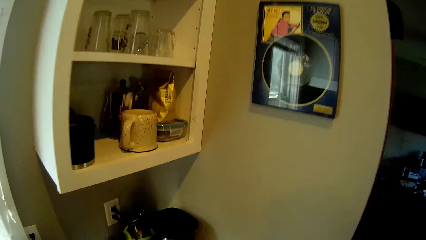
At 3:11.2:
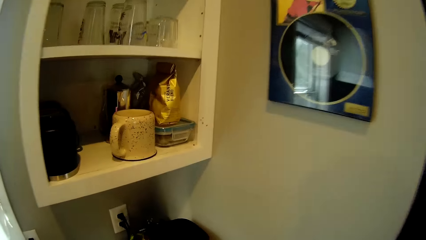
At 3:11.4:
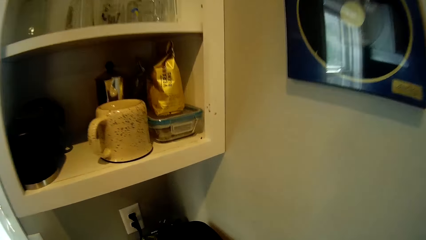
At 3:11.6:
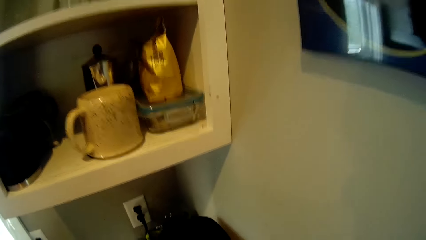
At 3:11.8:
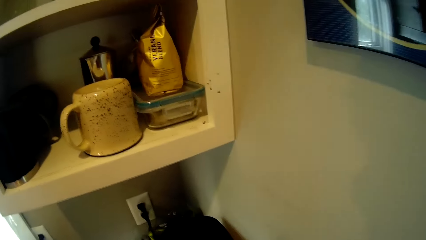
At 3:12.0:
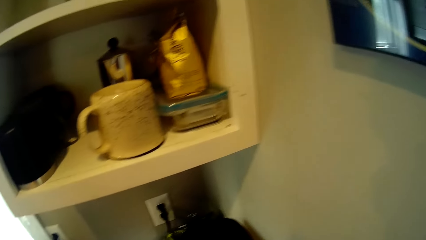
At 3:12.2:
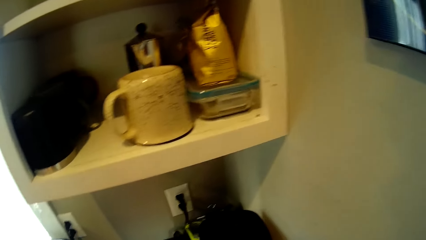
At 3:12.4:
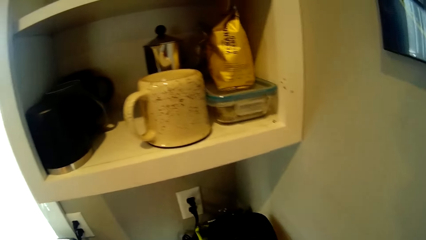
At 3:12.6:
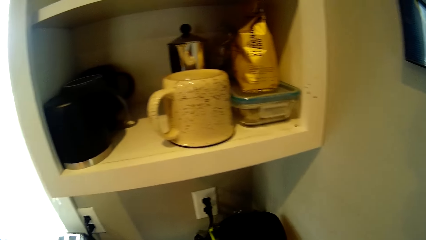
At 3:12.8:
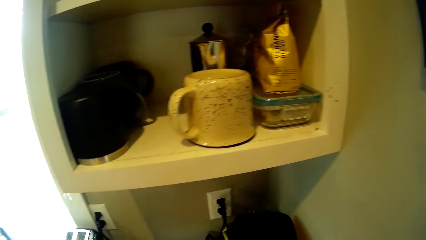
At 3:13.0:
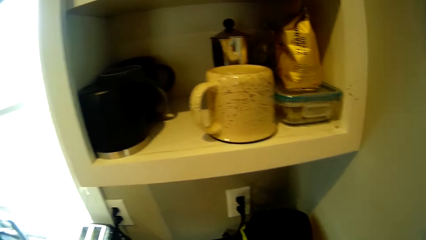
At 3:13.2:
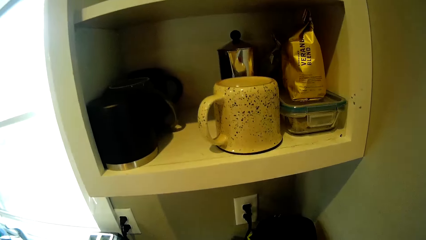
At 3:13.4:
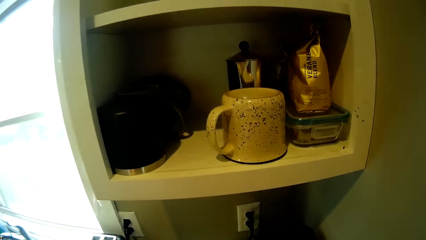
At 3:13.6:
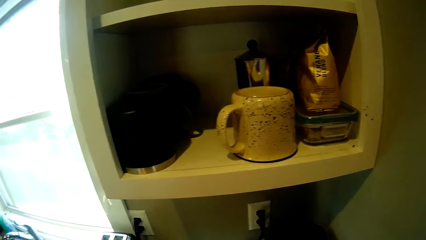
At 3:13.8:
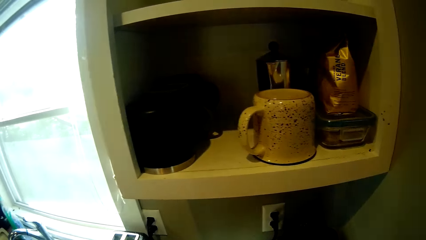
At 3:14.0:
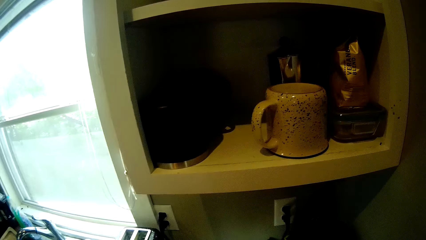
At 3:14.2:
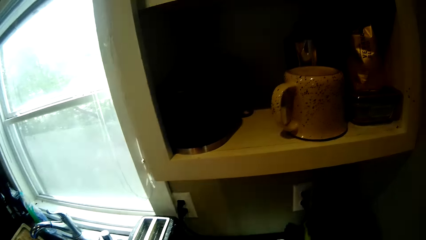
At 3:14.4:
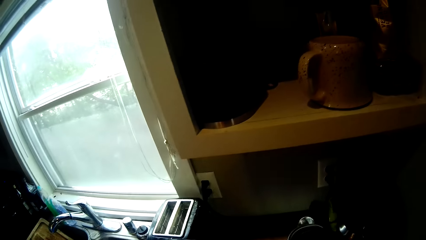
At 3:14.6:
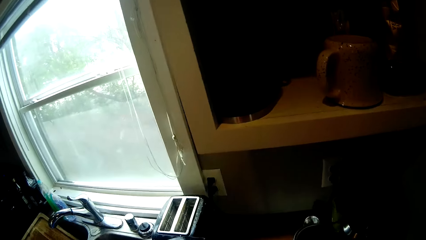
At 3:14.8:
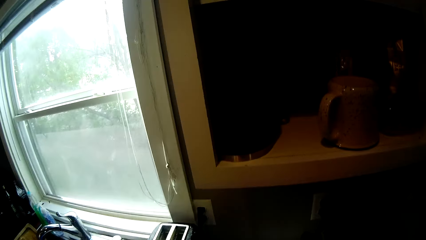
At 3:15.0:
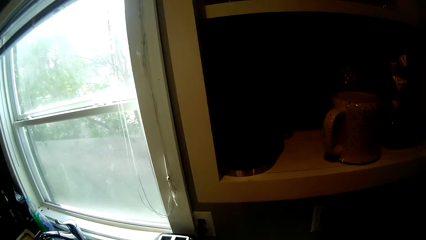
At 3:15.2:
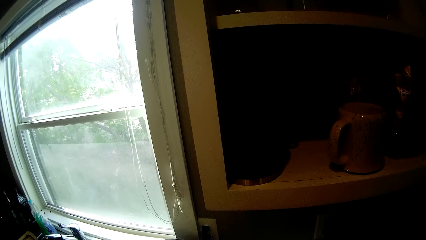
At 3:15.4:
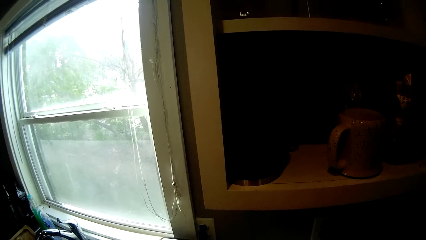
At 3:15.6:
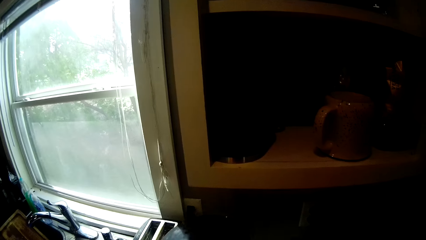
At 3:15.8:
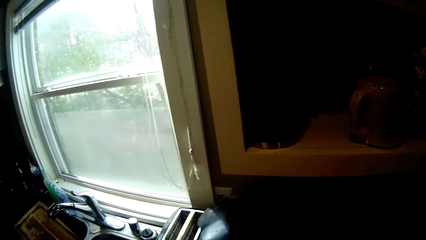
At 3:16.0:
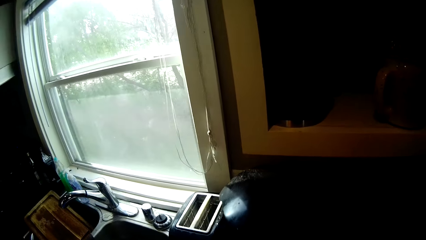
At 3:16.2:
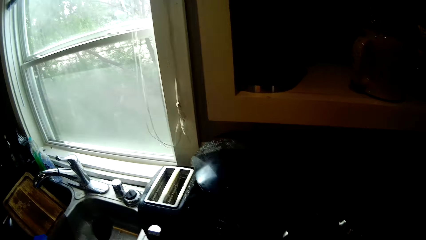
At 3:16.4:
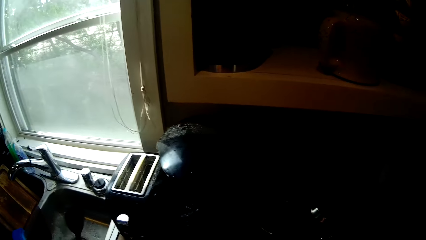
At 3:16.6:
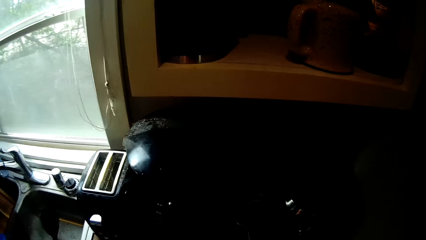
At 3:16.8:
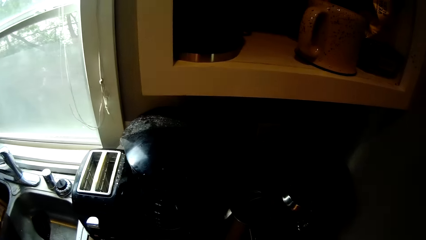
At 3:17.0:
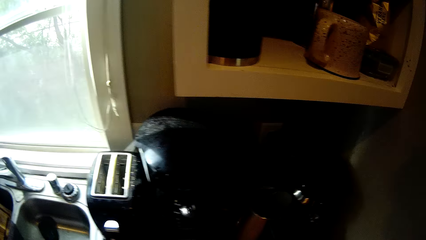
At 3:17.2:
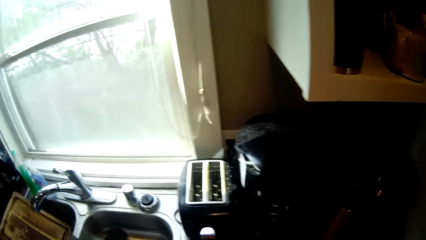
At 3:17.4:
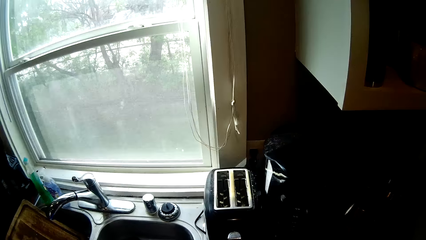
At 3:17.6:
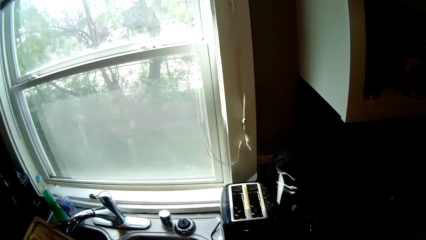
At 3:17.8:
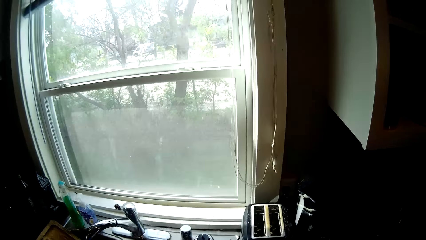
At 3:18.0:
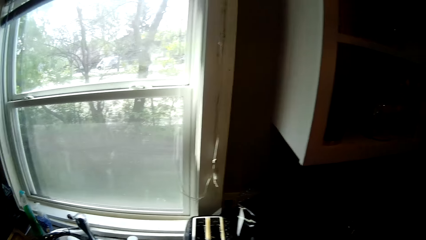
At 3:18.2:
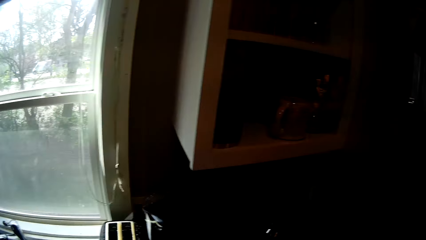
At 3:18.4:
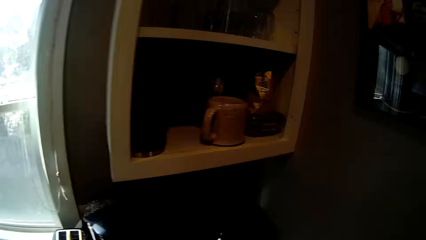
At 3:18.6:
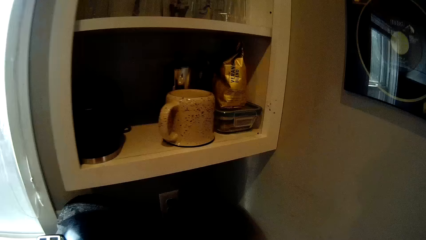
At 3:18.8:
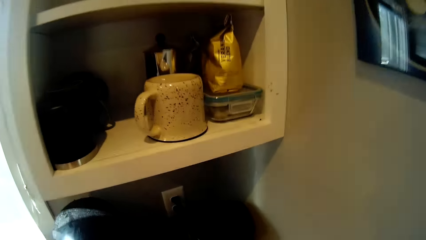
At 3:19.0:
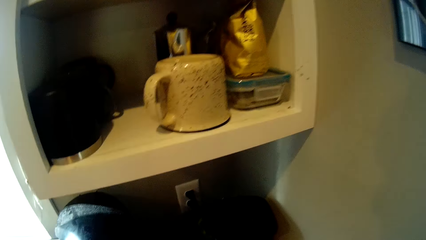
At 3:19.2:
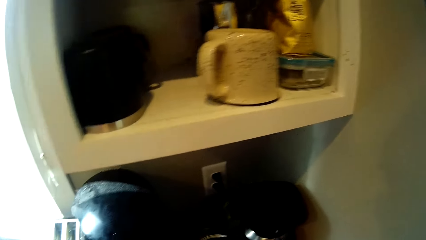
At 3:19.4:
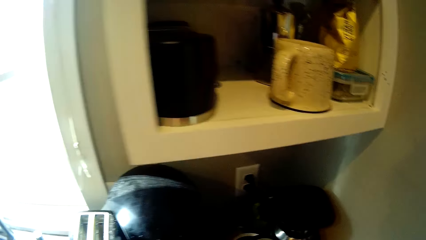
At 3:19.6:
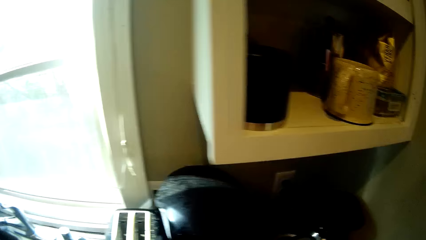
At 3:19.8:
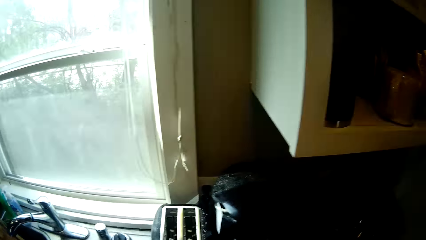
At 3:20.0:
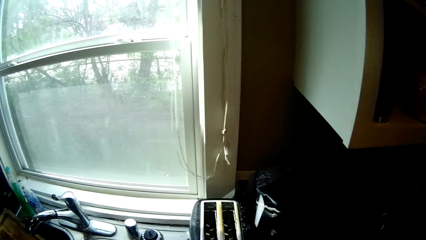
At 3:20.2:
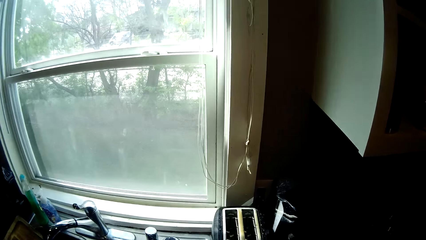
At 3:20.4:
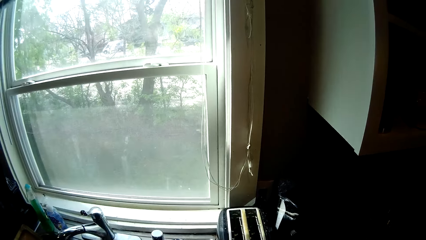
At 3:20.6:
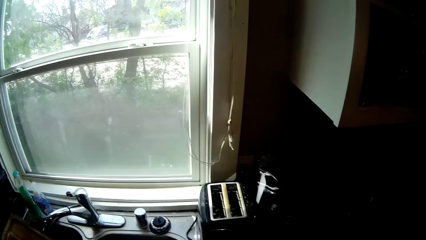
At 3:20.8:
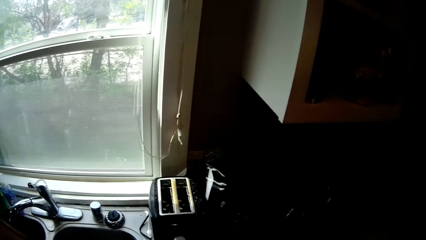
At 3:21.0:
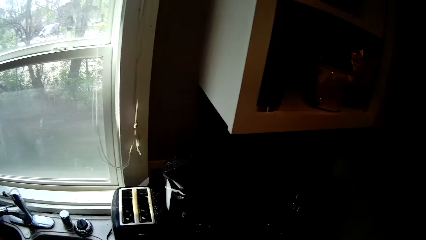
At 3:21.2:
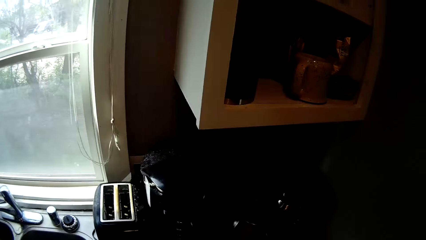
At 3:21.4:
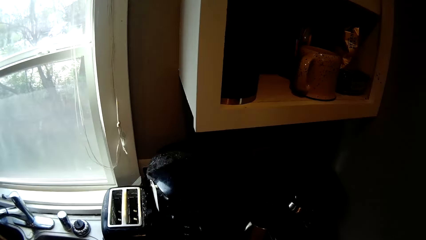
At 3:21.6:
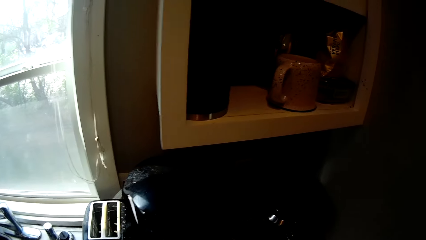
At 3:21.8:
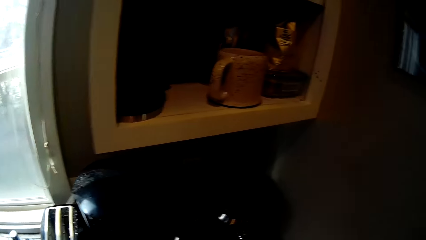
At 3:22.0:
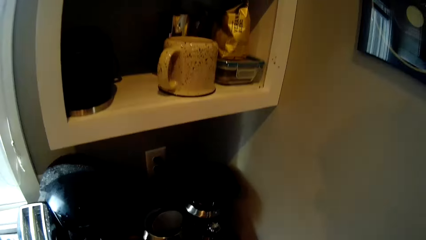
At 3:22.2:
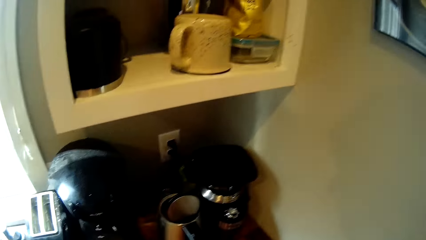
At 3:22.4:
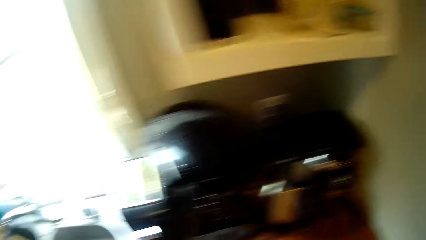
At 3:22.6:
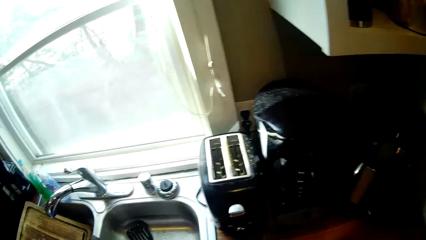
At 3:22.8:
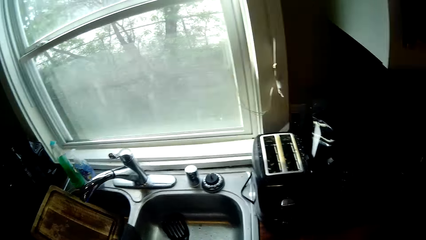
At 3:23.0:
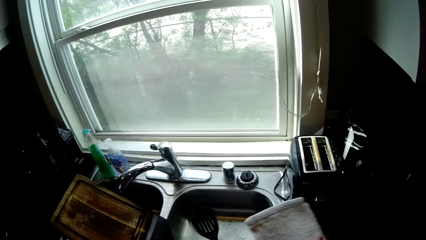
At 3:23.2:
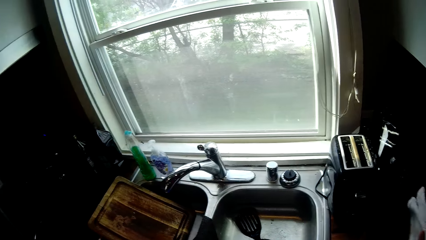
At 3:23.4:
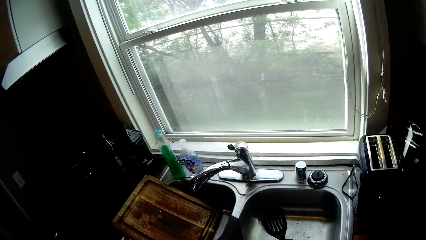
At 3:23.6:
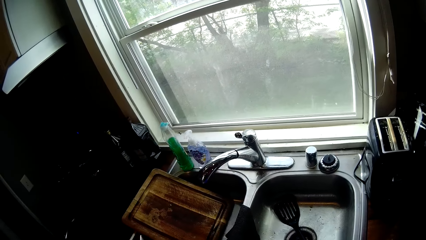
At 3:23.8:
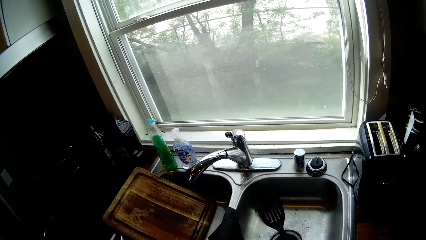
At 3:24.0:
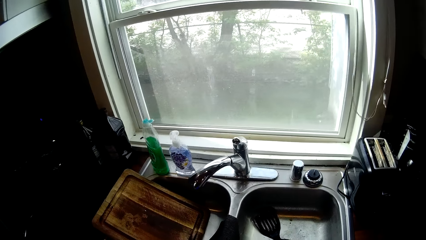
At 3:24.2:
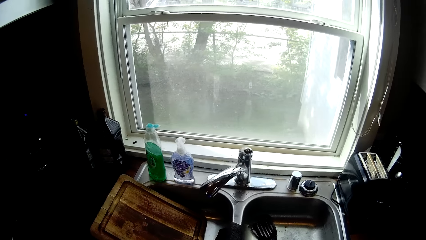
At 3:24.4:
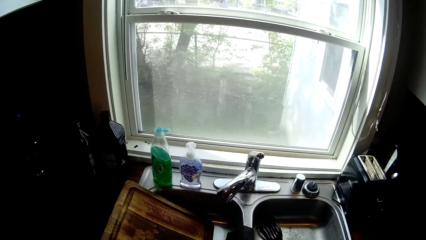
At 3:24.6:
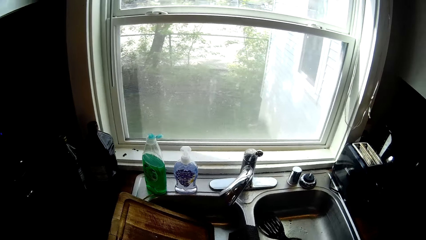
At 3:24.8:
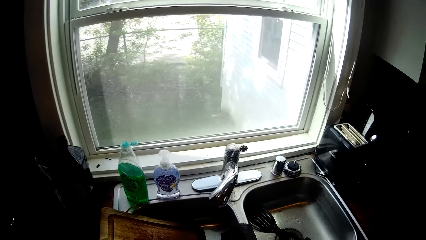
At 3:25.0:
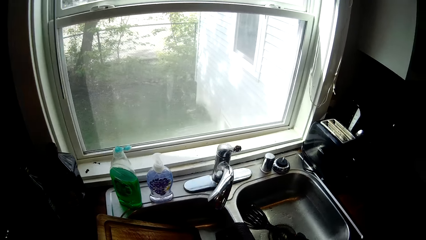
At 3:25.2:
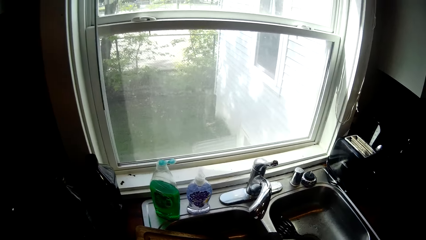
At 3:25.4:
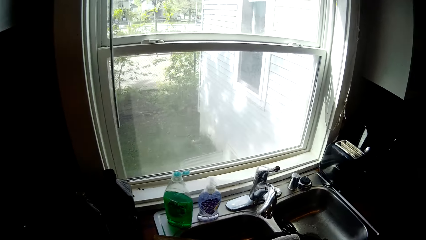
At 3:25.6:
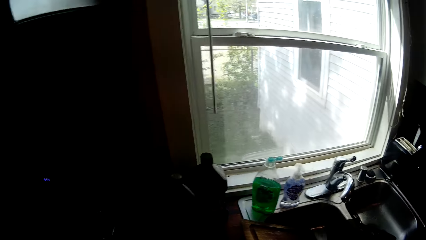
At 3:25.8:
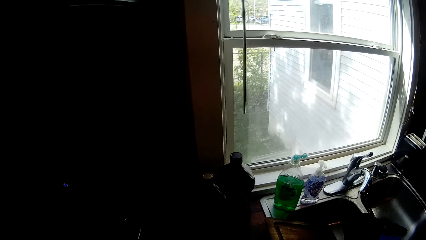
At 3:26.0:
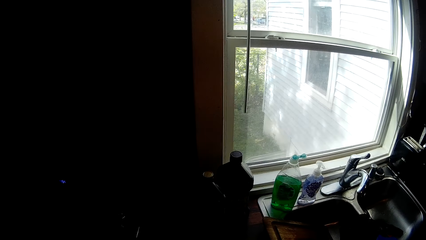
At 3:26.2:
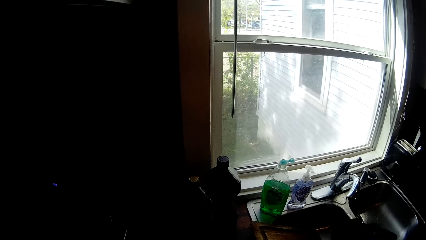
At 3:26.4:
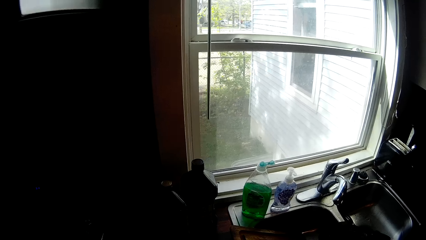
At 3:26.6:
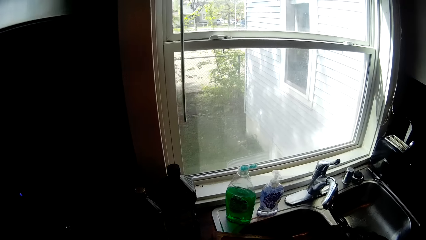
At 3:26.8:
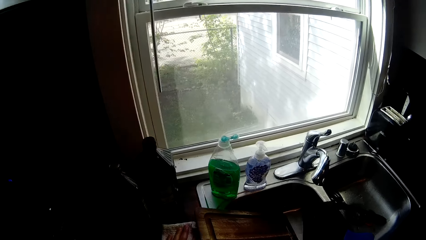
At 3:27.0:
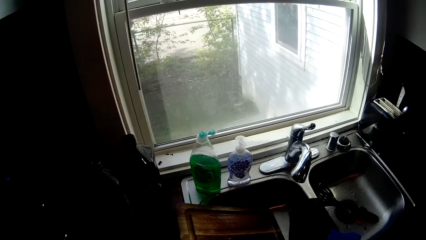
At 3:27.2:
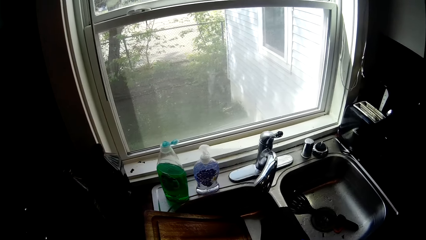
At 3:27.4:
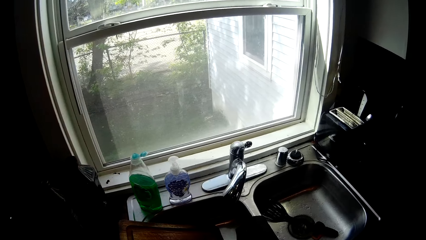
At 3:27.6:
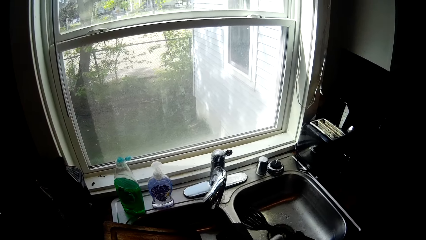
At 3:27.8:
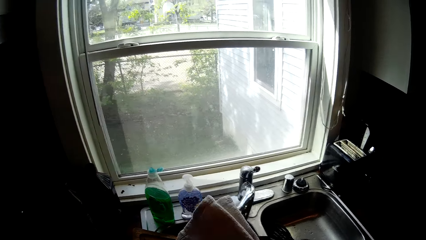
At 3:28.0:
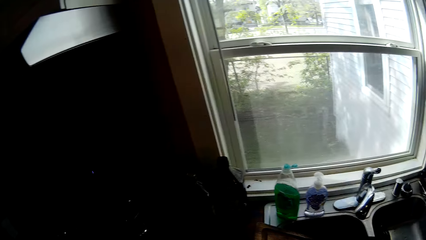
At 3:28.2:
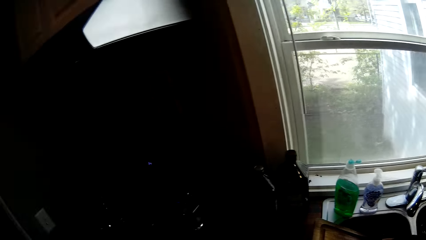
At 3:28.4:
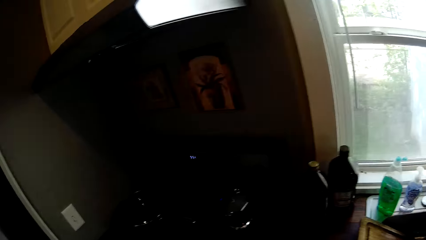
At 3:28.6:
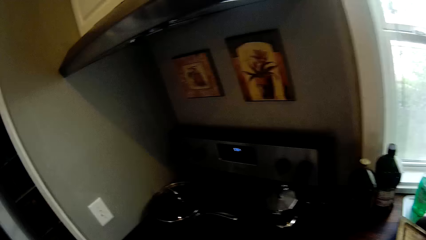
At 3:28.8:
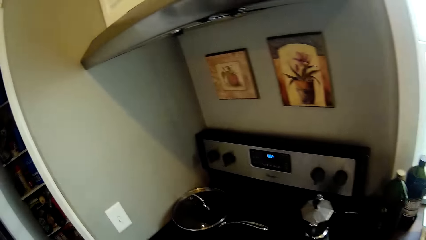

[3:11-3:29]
The camera wearer looks at a shelf. They move around.
